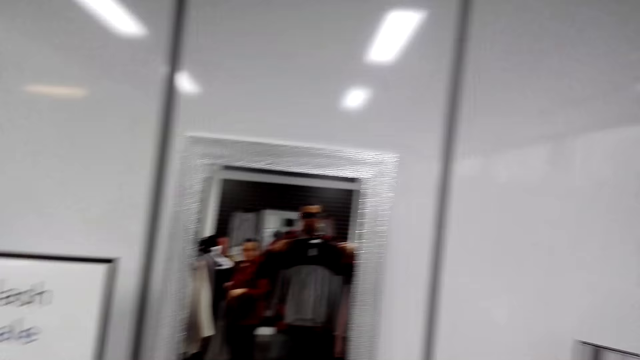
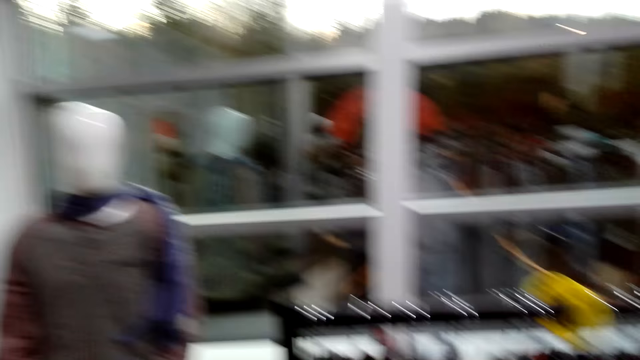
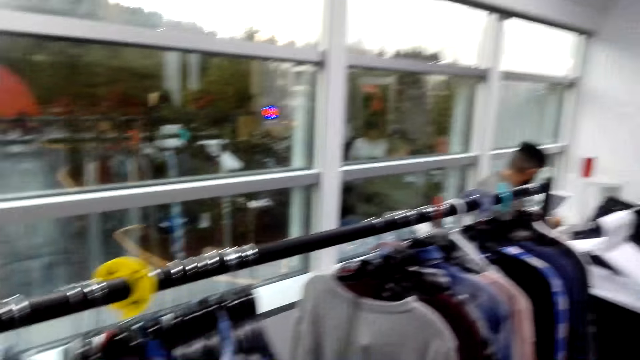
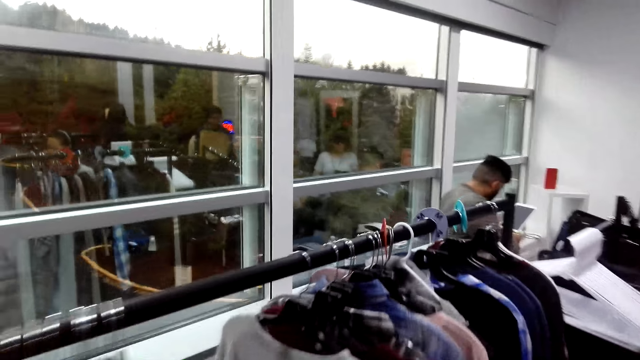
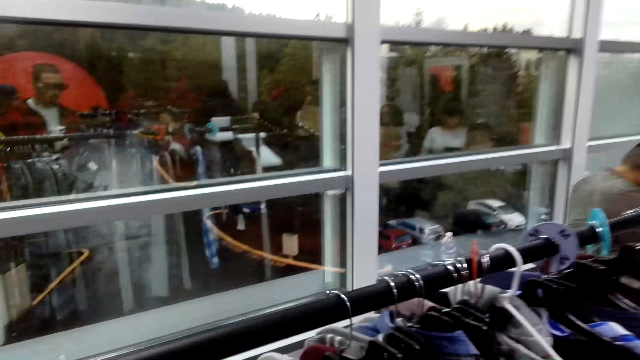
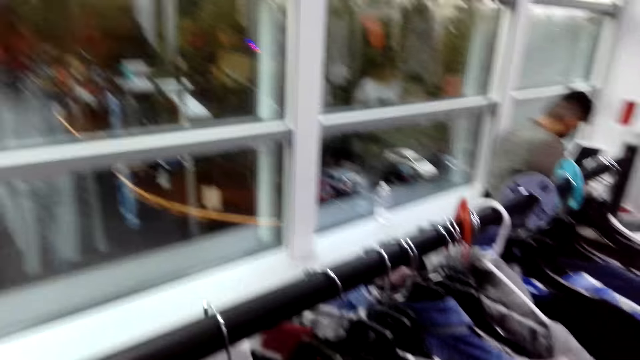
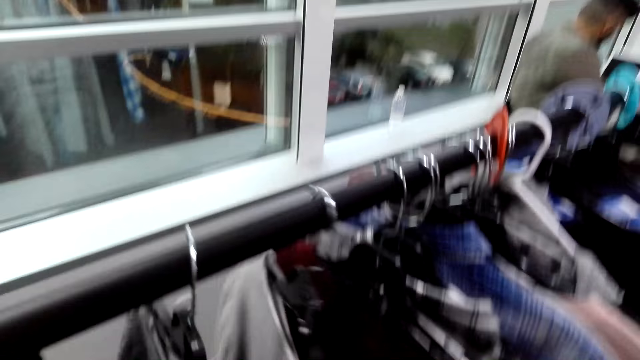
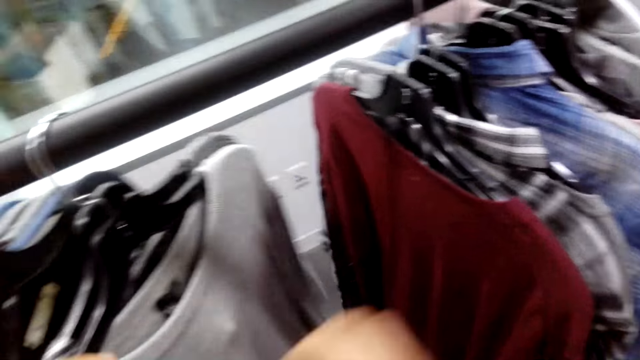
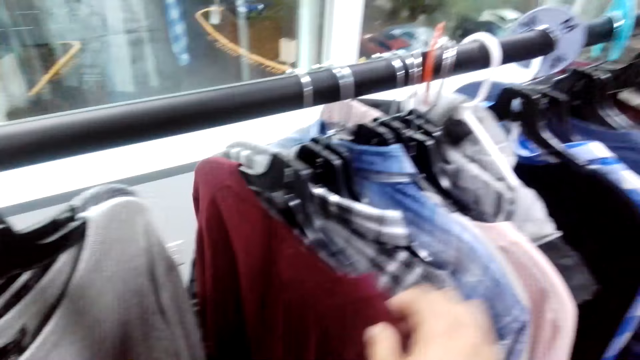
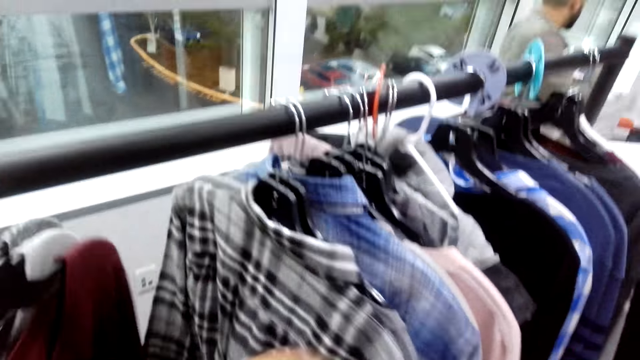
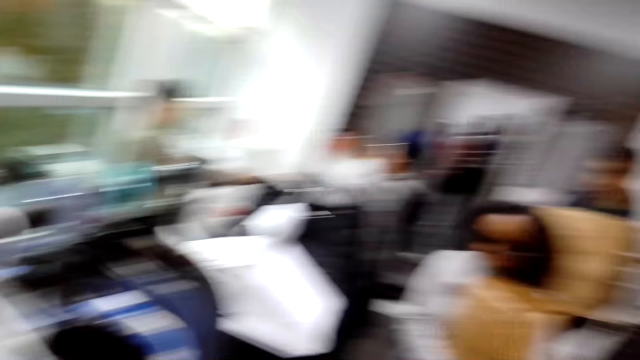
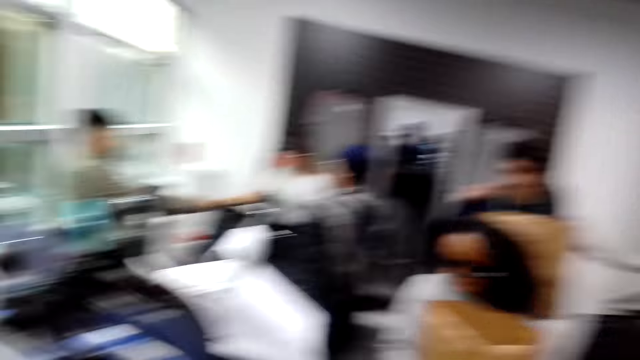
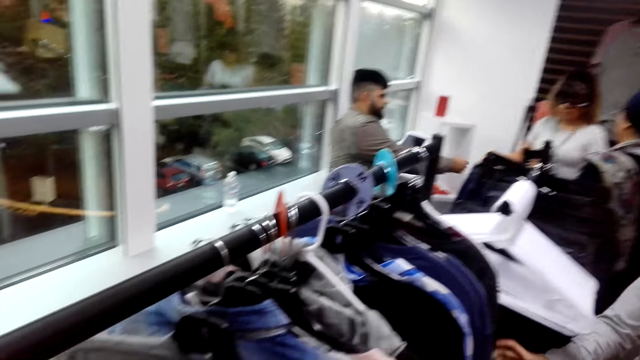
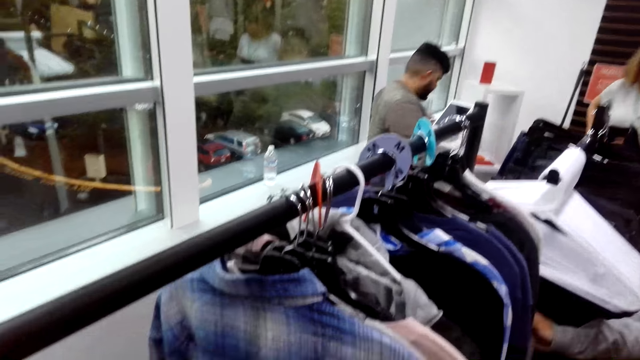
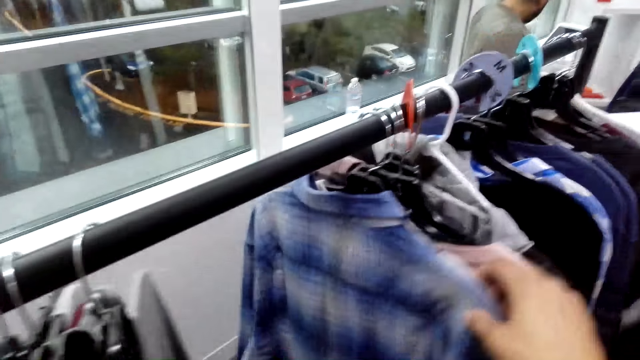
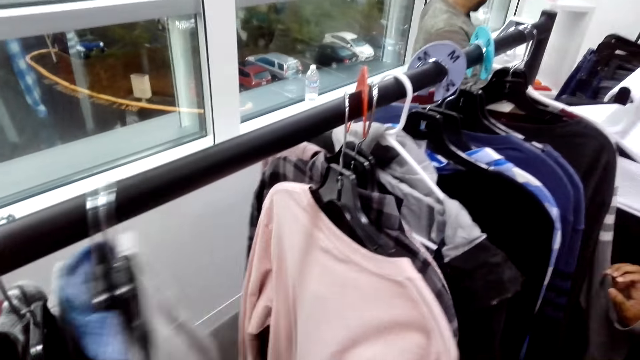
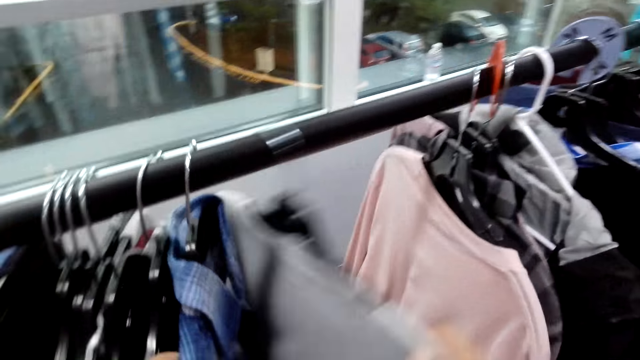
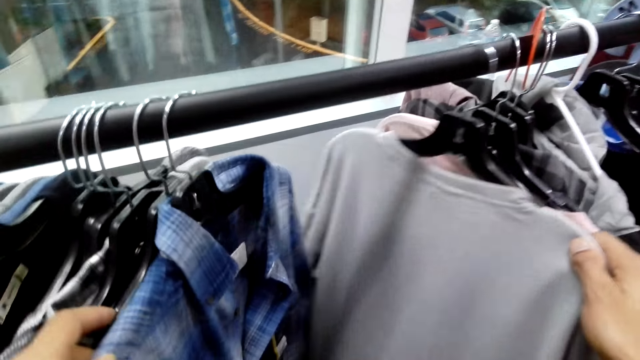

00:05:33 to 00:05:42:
The camera wearer stares around the shop. They return the hanger on the hanger hook. They choose cloth from the stand. They look at the shirts on the hanger.

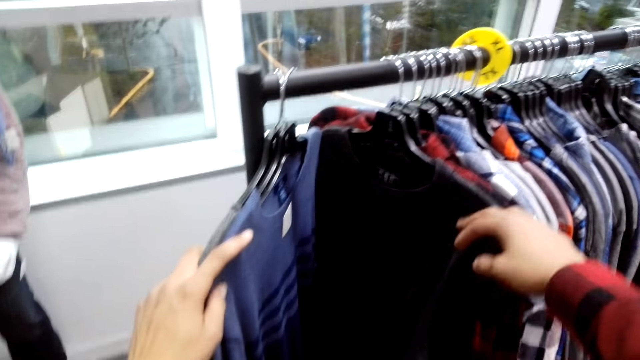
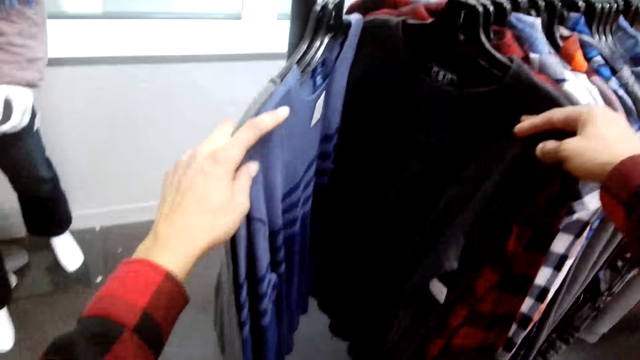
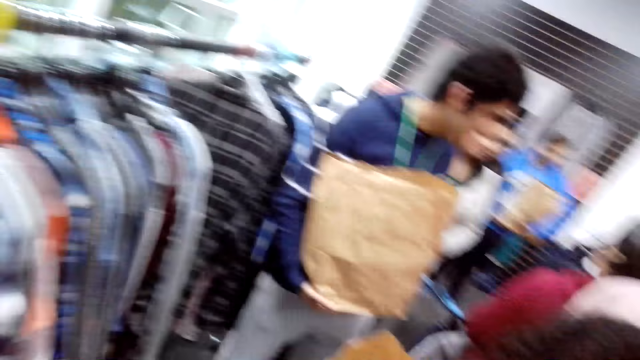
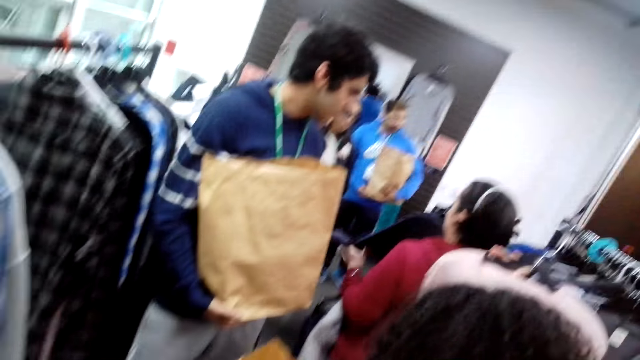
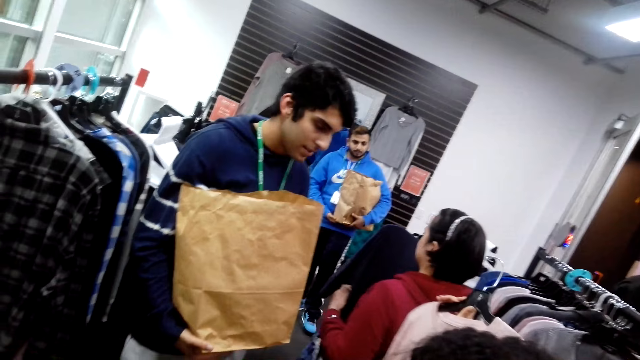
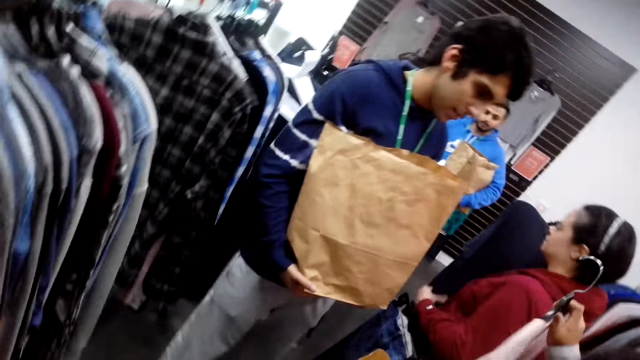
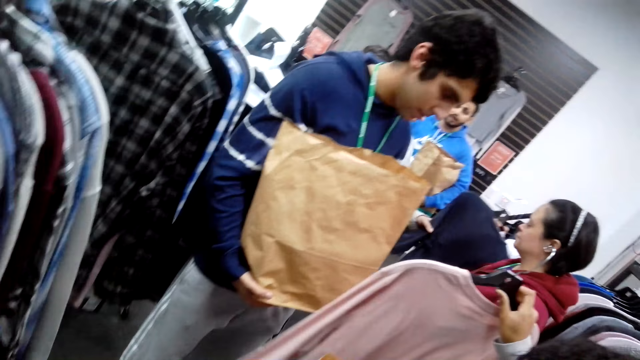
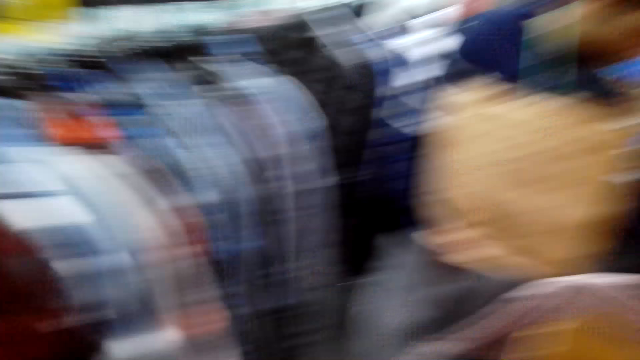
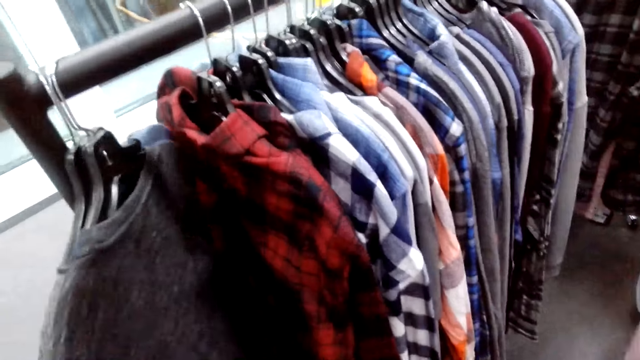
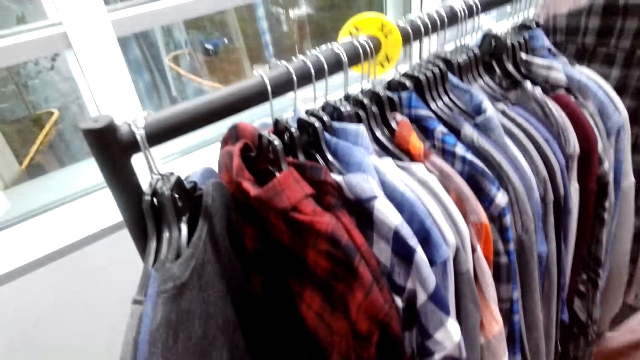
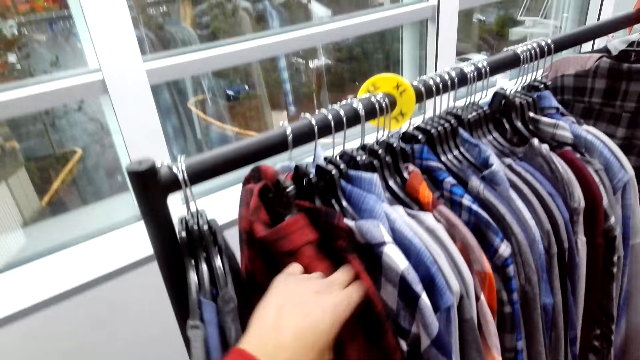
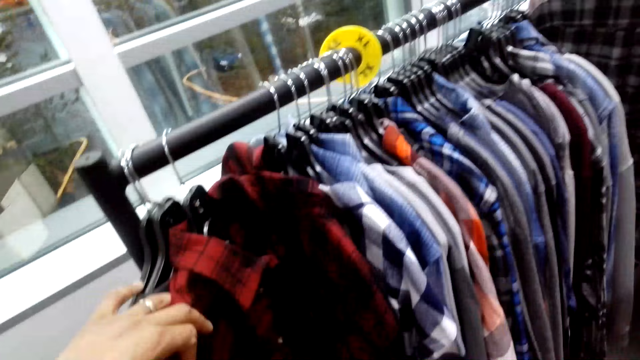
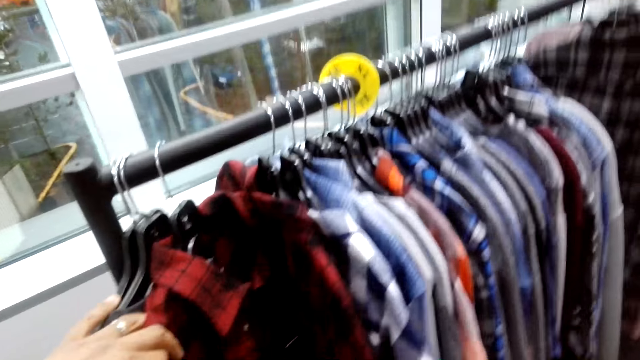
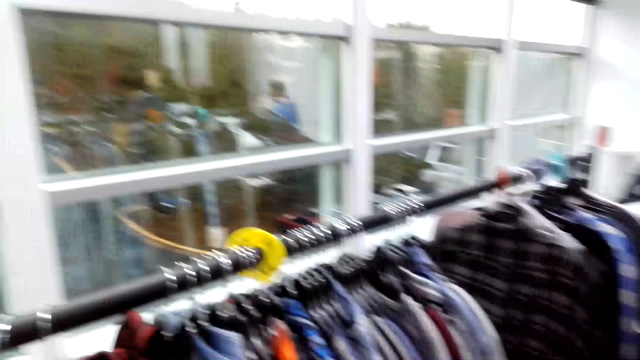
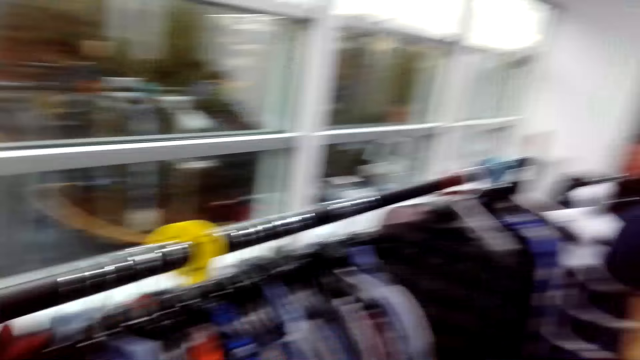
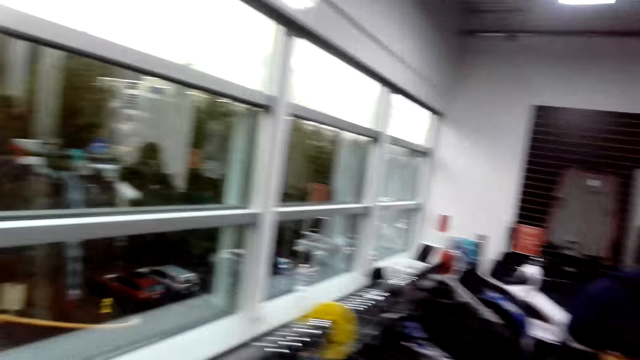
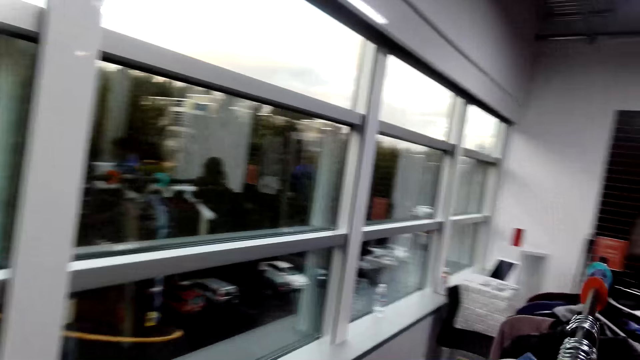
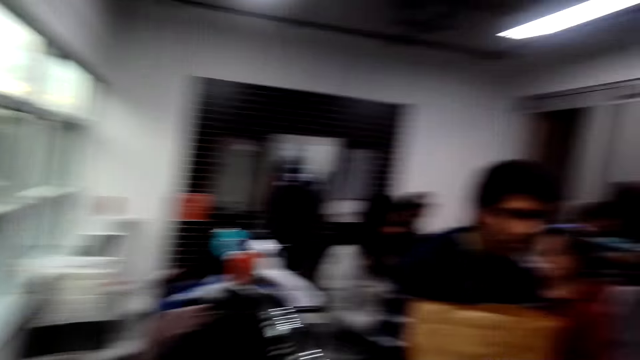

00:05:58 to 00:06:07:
The camera wearer stares around the shop. They choose cloth from the stand.

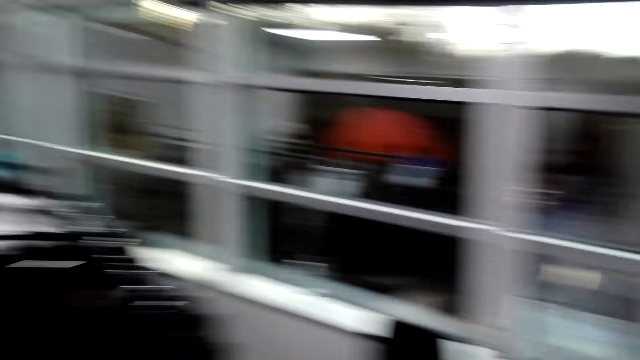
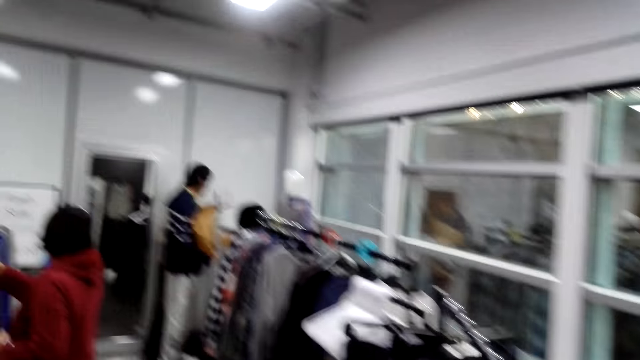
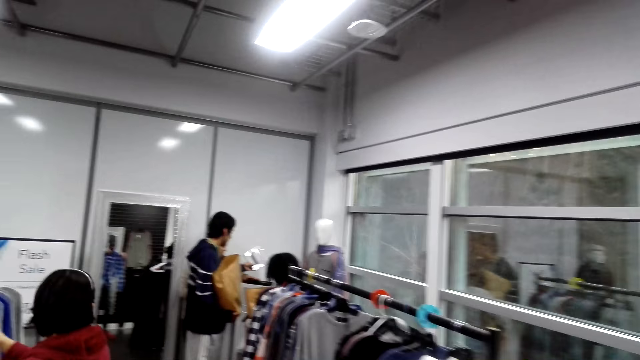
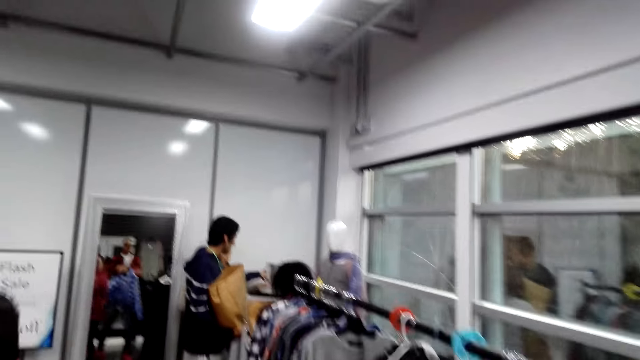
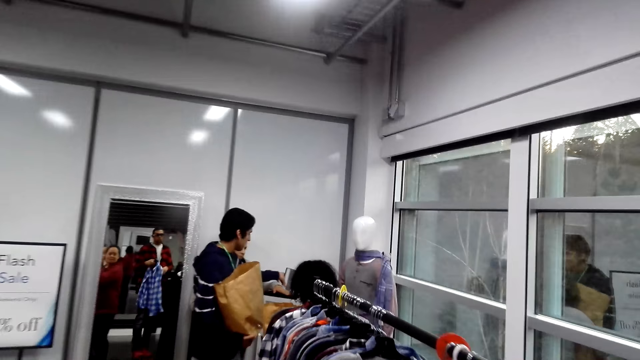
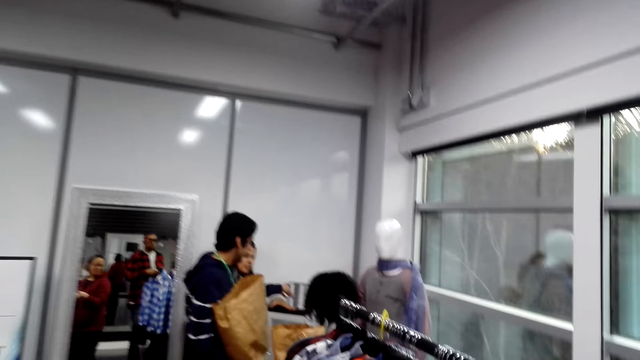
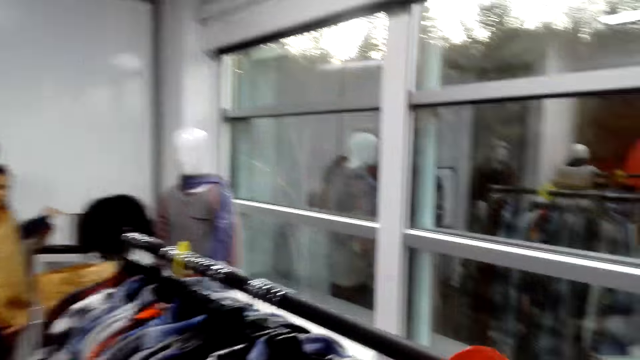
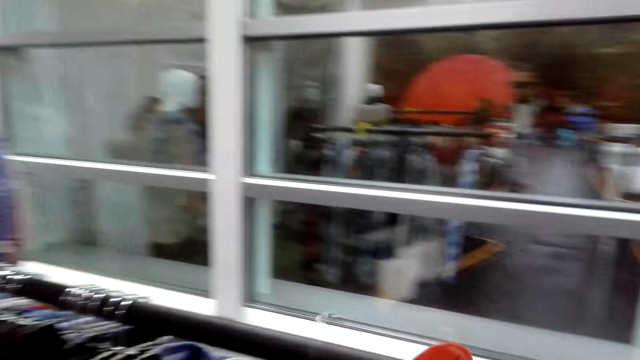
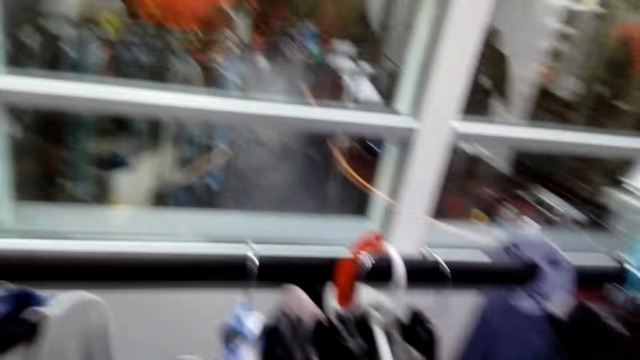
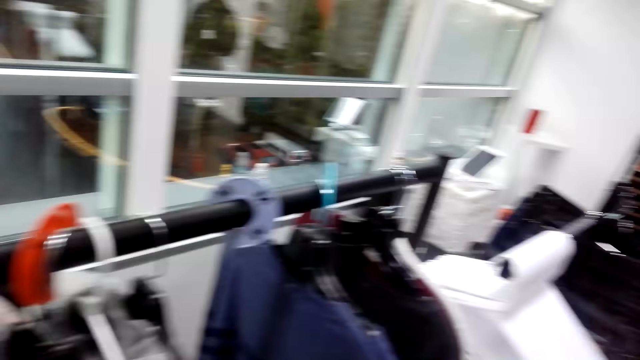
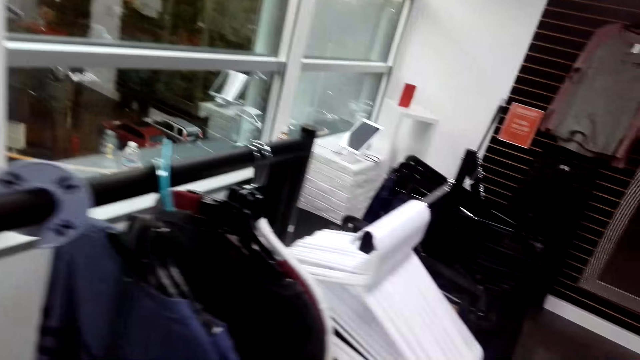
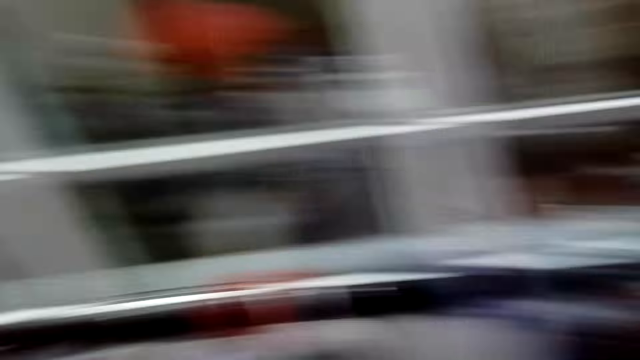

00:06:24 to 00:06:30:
The camera wearer walks around the shop. They put the shirt on the hanger hook.
